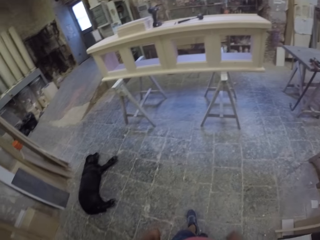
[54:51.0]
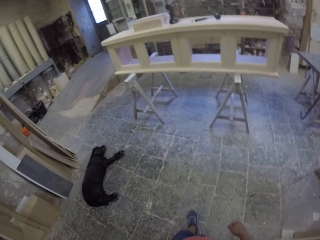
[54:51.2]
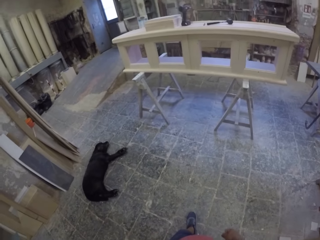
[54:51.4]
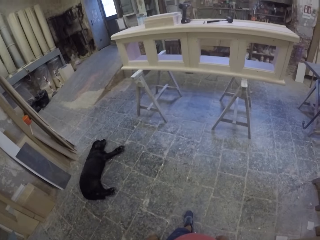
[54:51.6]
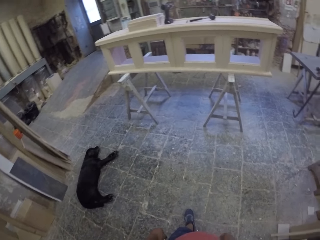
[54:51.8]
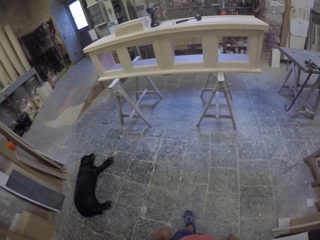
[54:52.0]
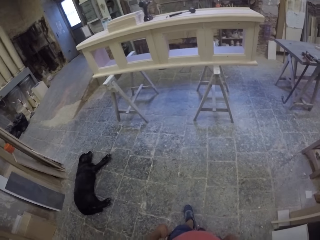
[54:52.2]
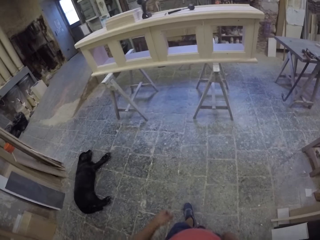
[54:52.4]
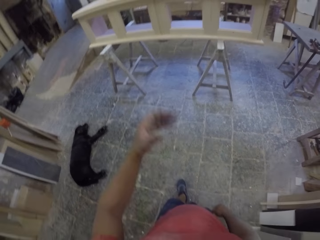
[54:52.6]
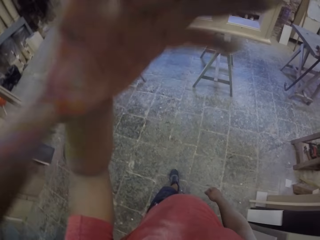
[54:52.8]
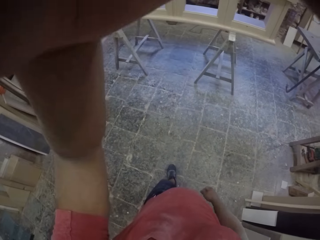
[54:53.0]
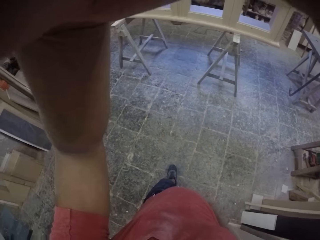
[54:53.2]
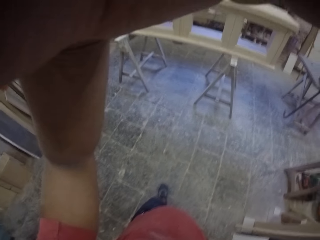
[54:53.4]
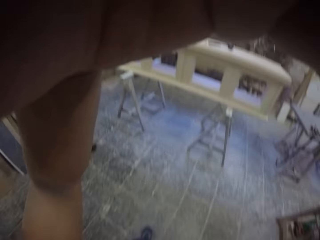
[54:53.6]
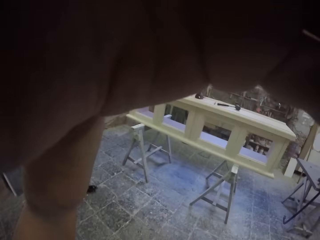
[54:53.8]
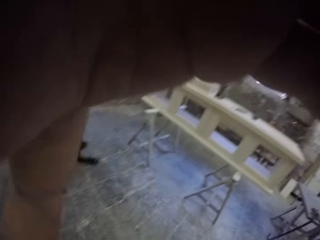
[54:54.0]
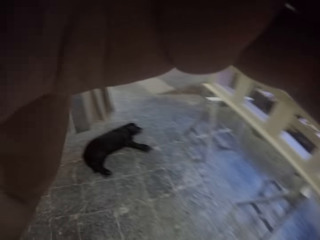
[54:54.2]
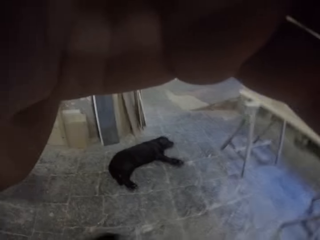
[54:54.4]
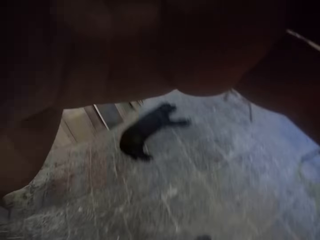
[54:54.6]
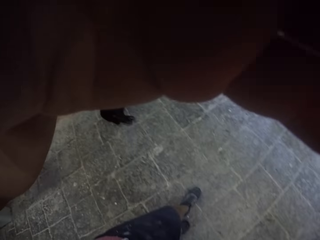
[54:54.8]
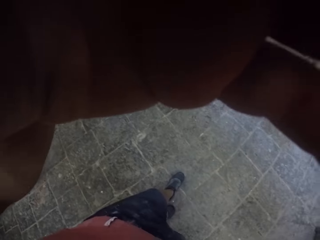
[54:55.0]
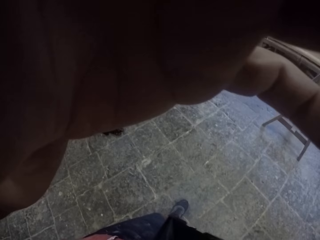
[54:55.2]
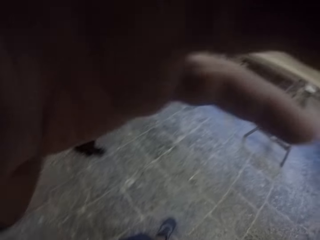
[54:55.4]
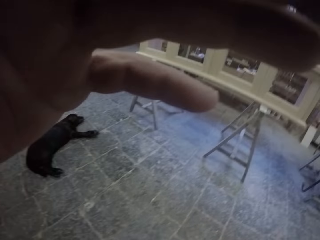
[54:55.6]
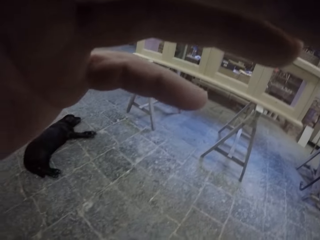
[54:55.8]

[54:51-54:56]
The camera wearer adjusts the camera. They touch the camera.
